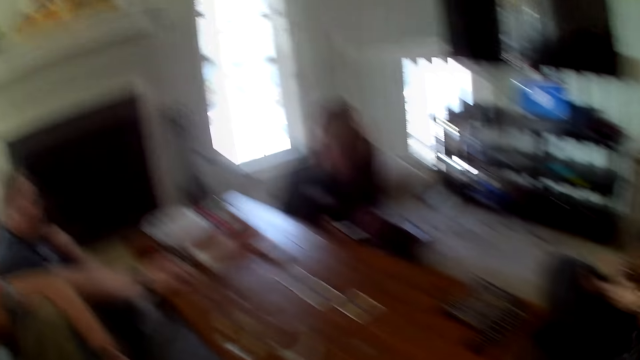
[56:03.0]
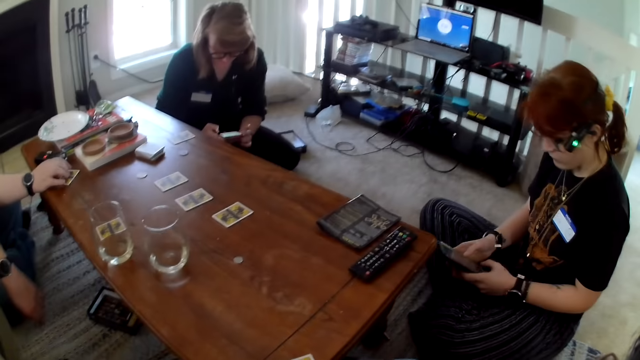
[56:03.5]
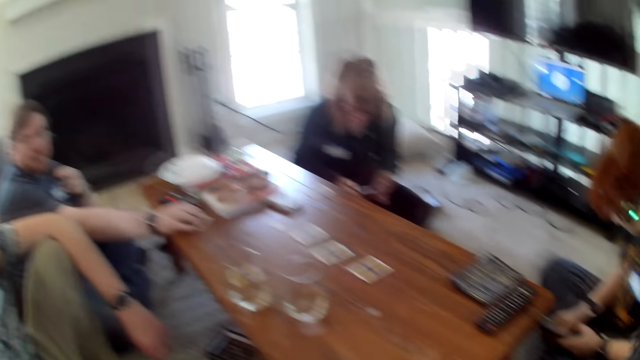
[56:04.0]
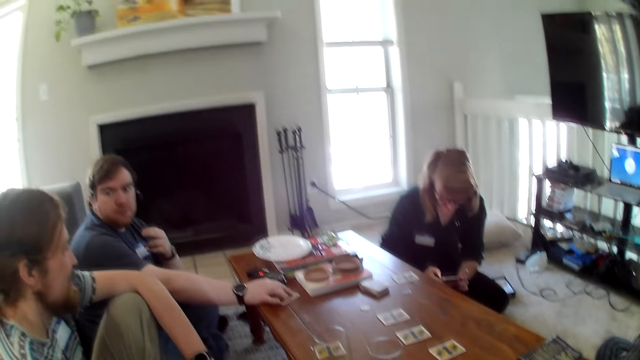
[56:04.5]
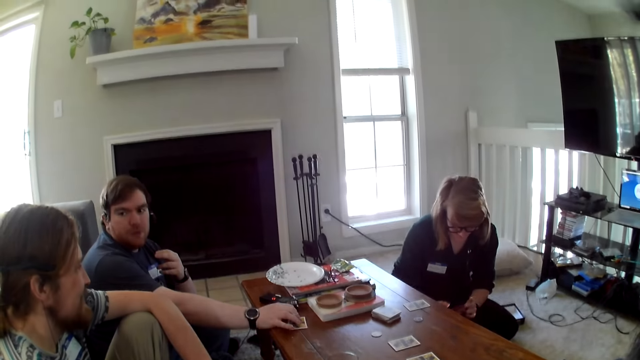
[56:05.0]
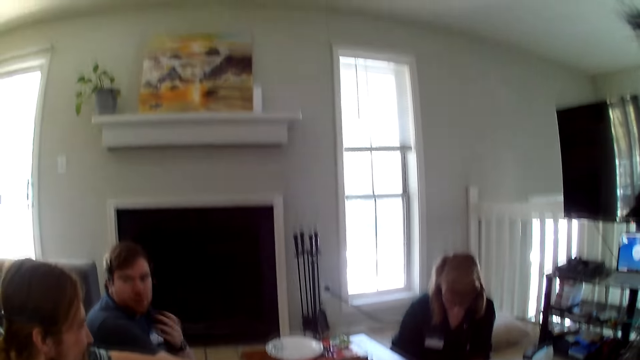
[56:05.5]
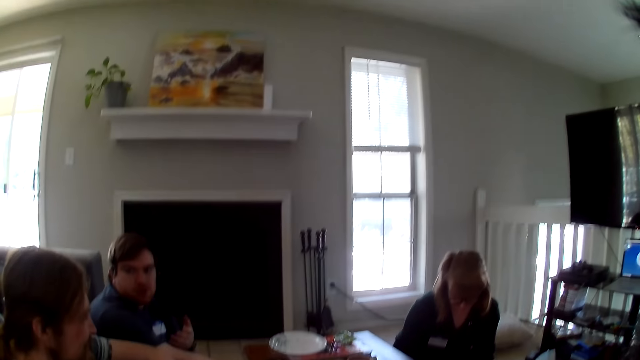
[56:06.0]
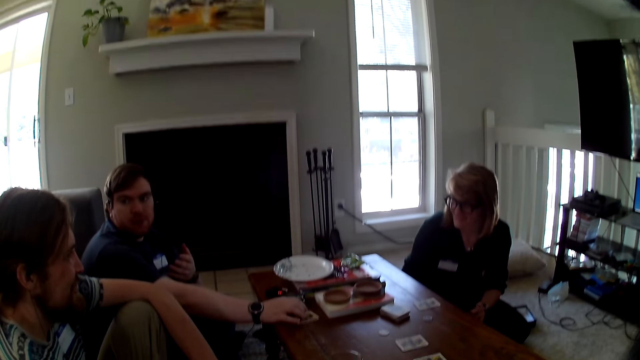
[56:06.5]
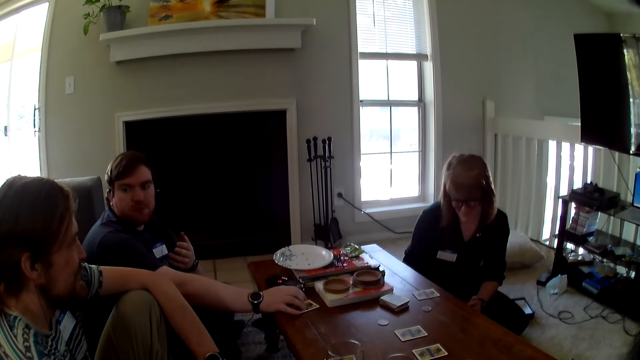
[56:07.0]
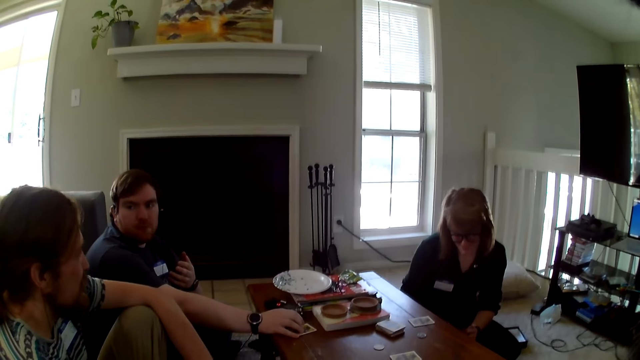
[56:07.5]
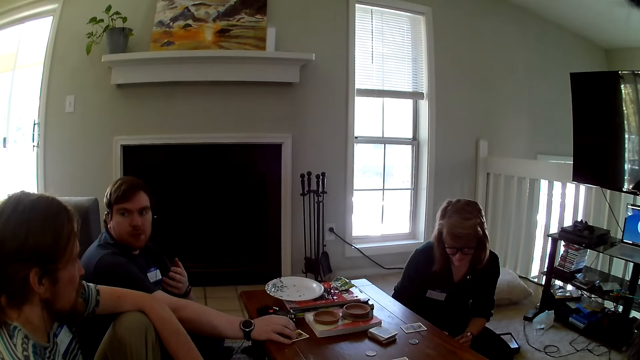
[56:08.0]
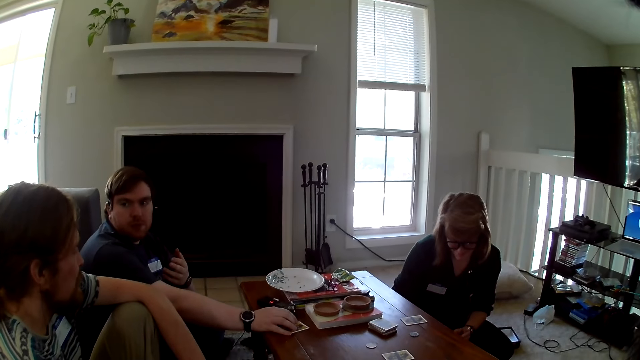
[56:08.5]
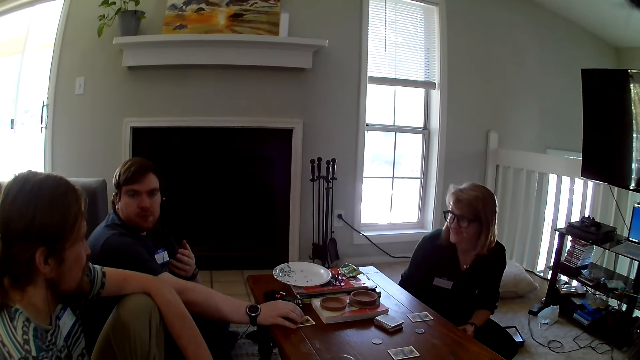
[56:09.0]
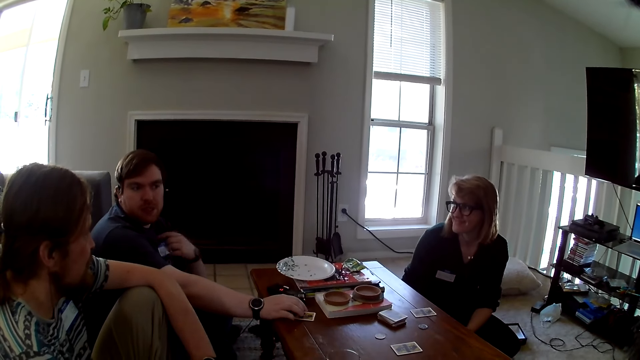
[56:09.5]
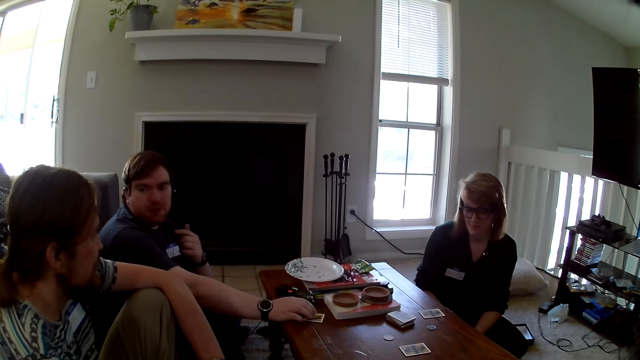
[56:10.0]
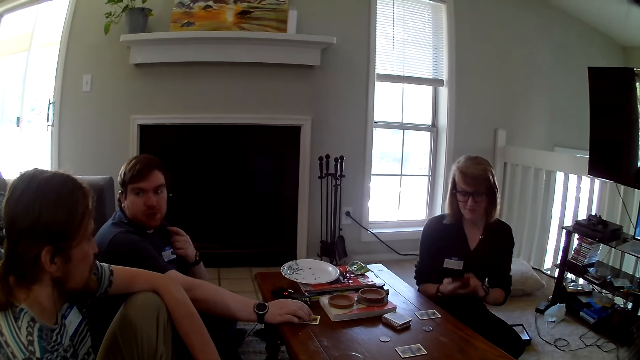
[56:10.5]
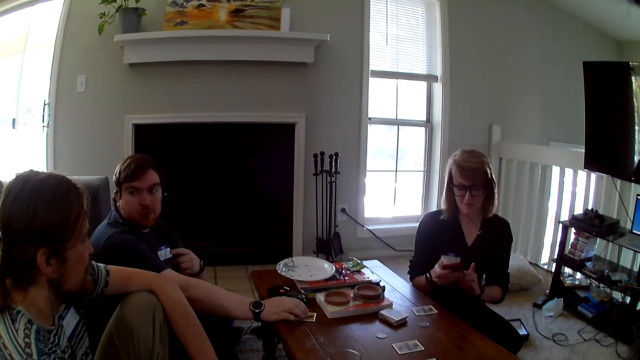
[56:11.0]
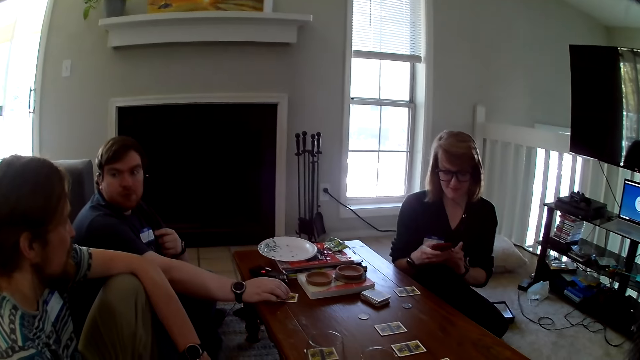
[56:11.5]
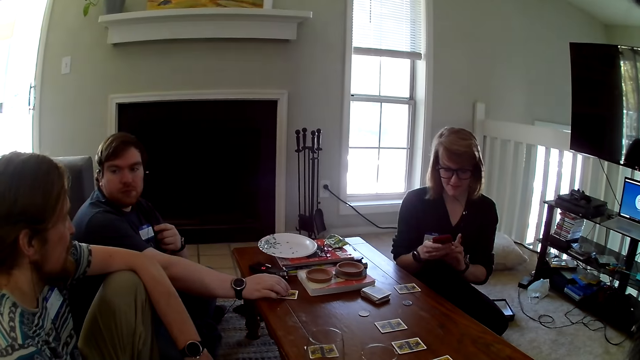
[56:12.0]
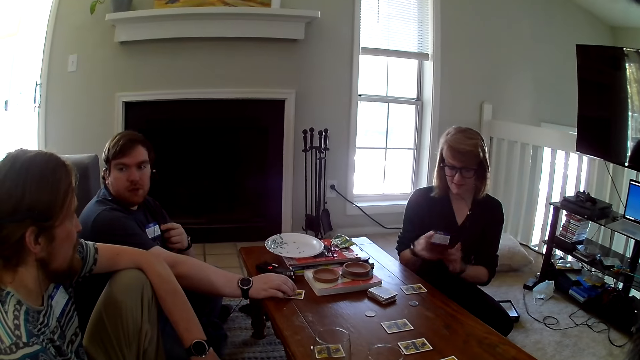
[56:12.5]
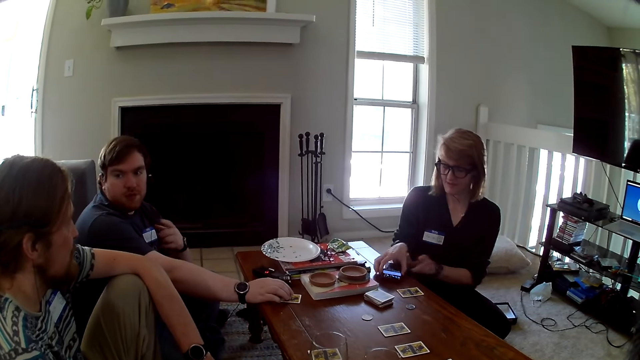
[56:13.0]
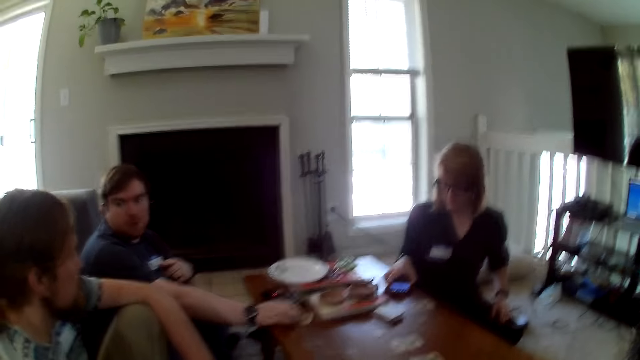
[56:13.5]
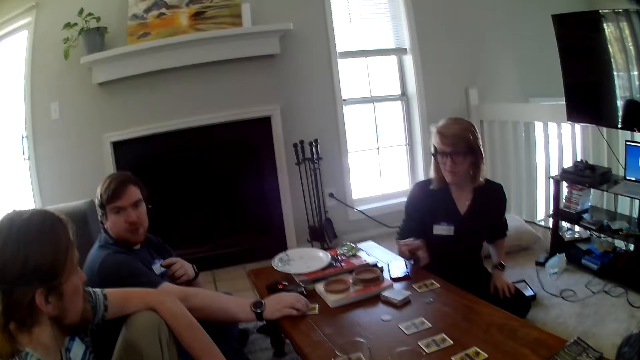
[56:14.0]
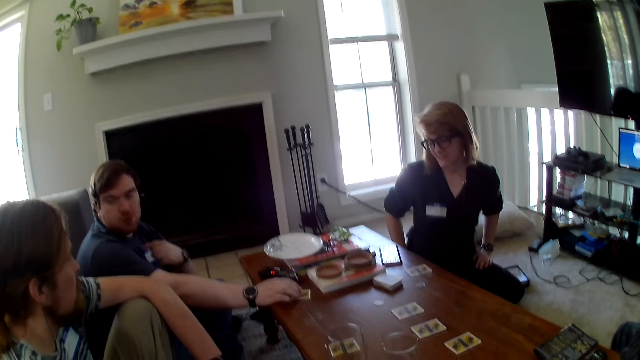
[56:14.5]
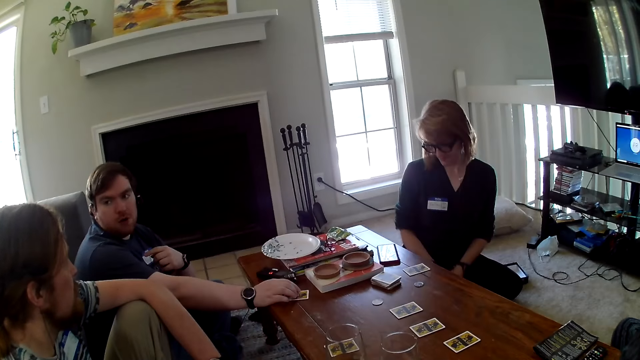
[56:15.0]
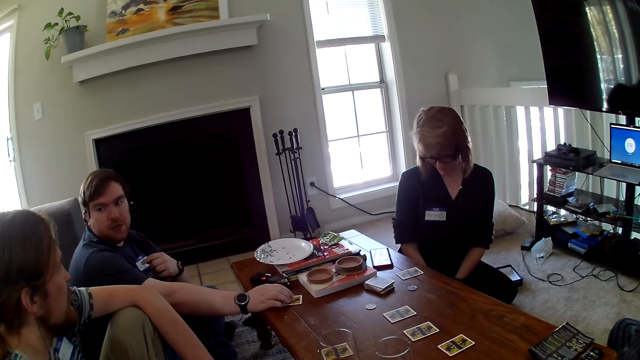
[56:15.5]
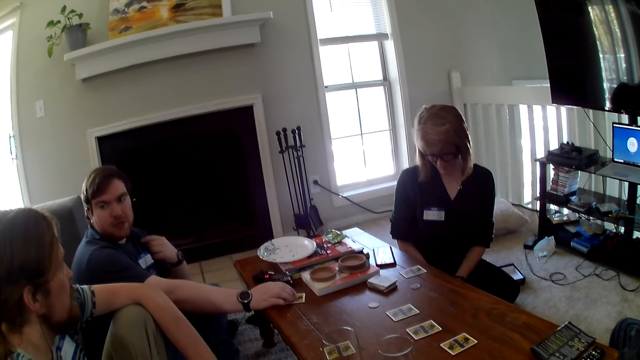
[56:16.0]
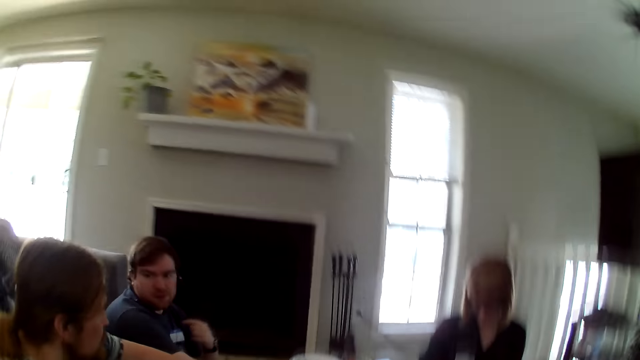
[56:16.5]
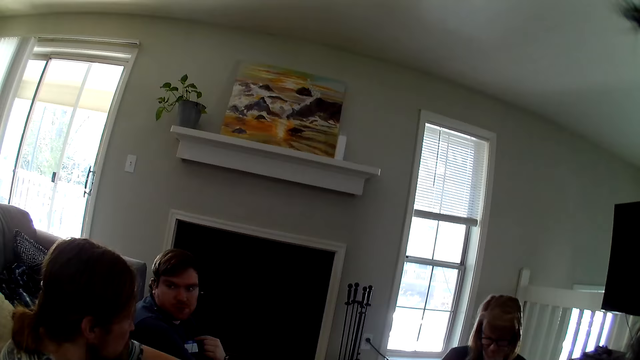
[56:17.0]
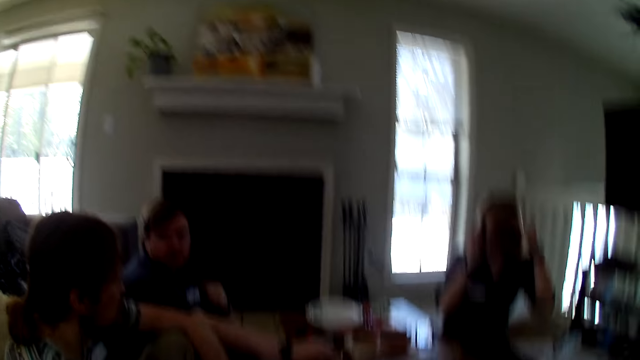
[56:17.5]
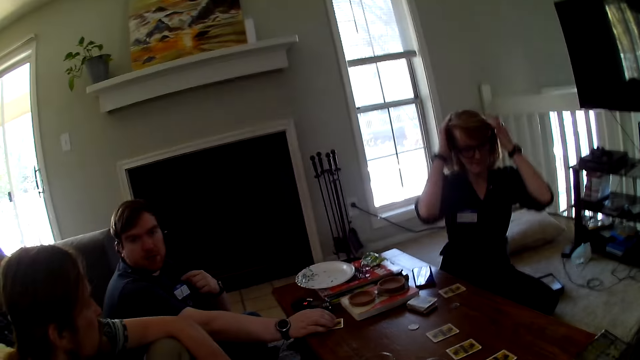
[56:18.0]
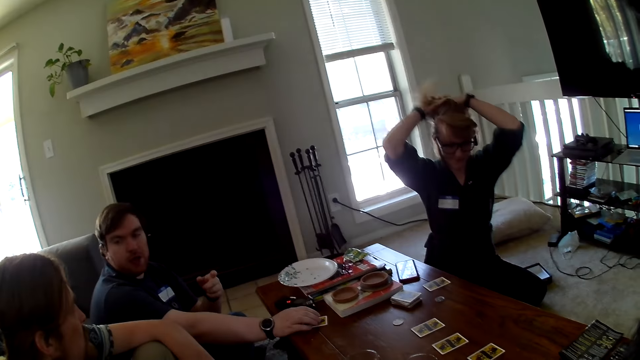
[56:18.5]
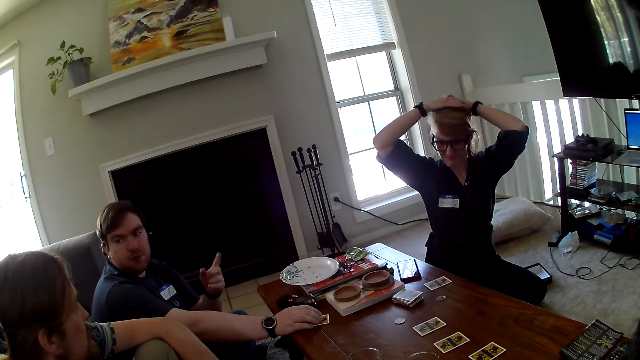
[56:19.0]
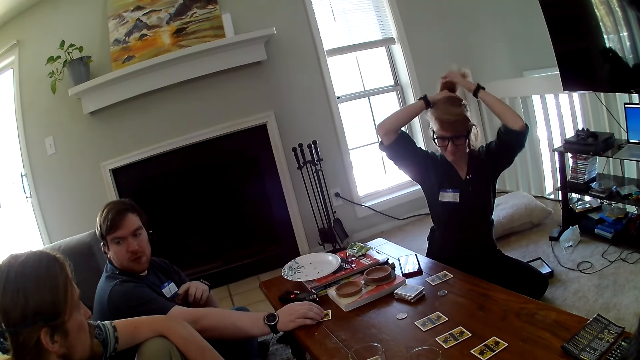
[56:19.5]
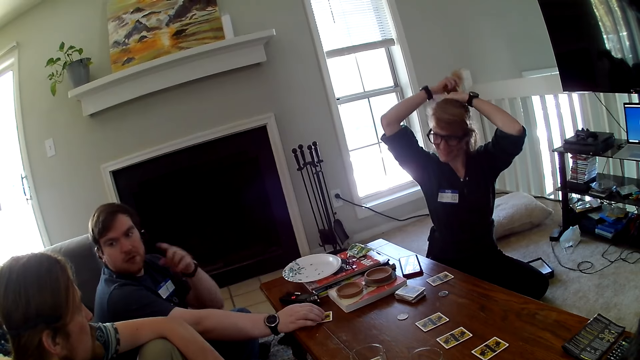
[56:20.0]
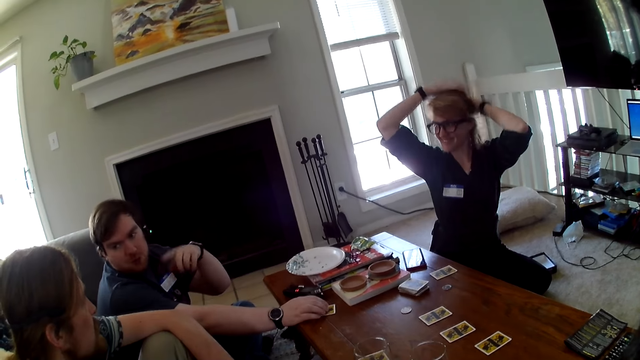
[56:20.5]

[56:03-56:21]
A person uses a phone. A woman places a phone on the table. A man interacts with another person.

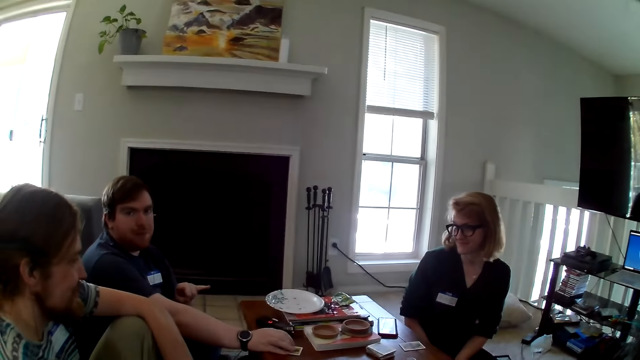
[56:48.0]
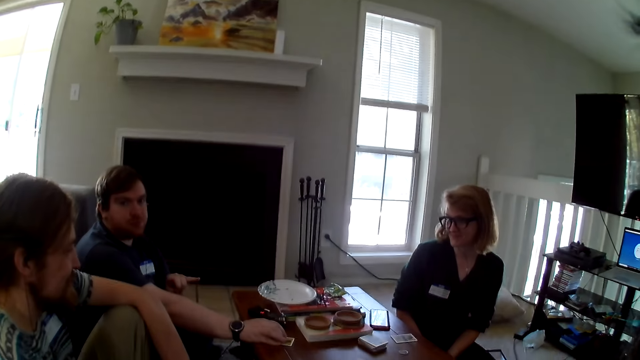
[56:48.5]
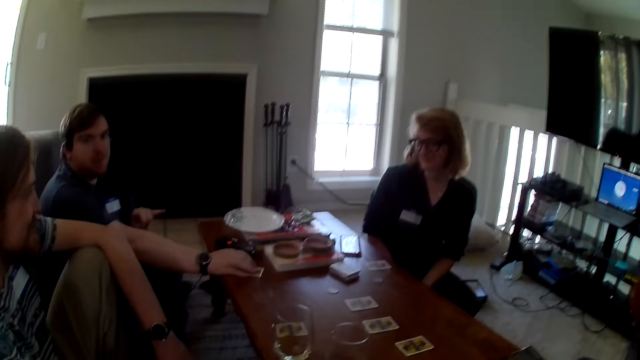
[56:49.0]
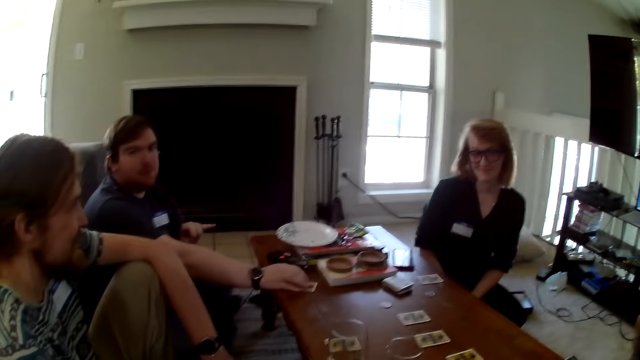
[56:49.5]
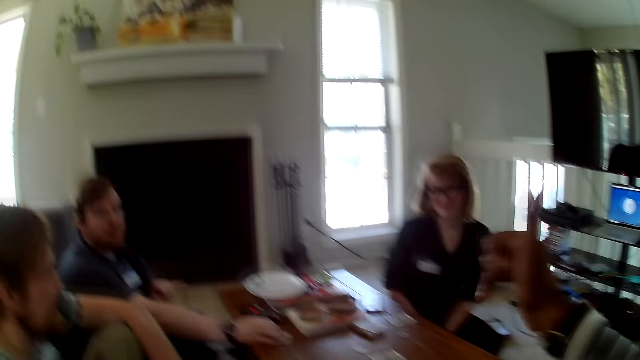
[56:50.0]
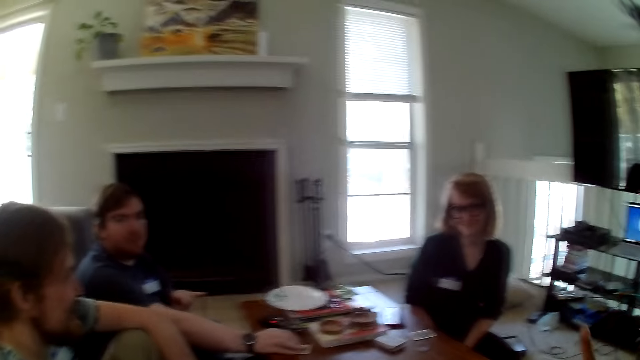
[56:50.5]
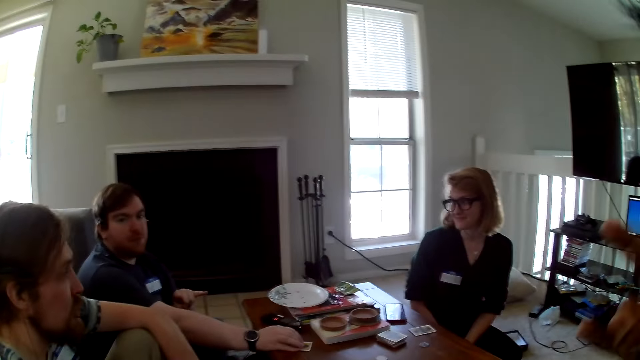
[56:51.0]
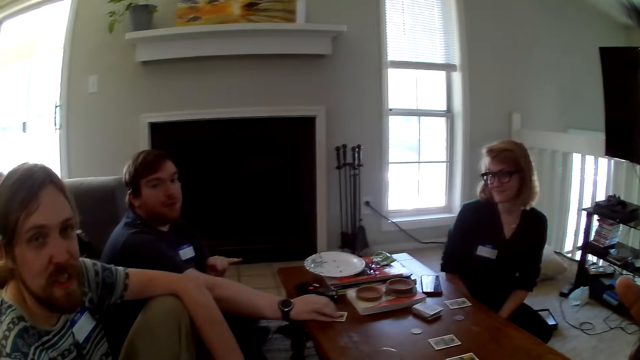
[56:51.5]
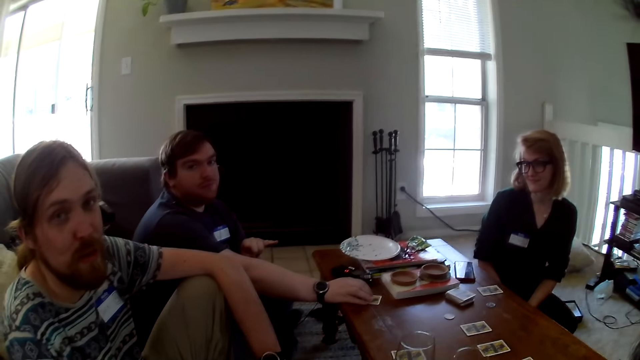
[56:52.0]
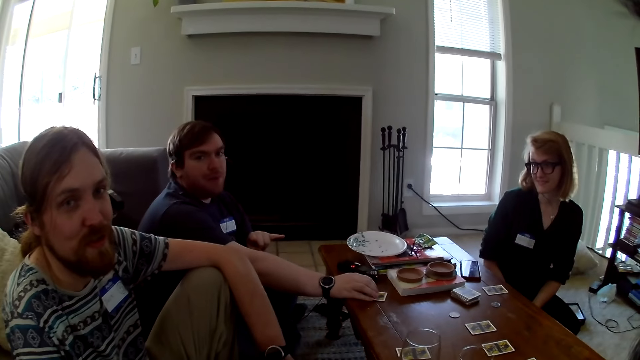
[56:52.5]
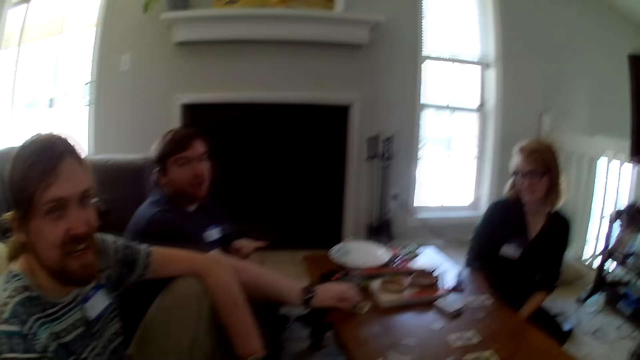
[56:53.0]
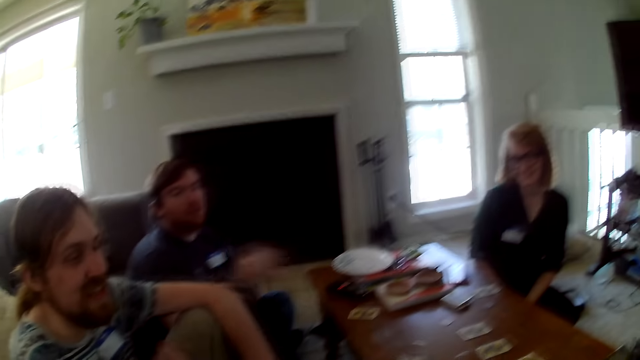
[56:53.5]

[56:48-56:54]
The camera wearer raises a hand. They interact with three people.
